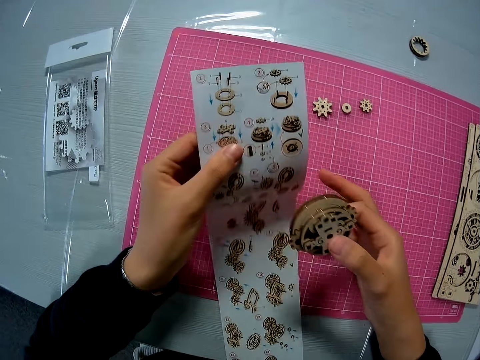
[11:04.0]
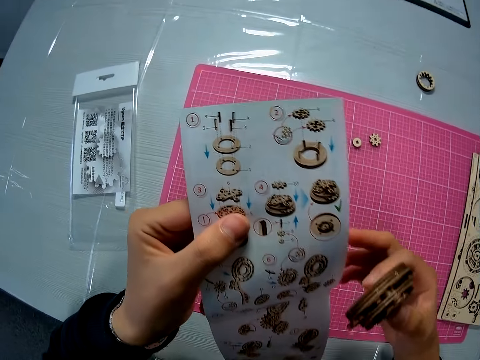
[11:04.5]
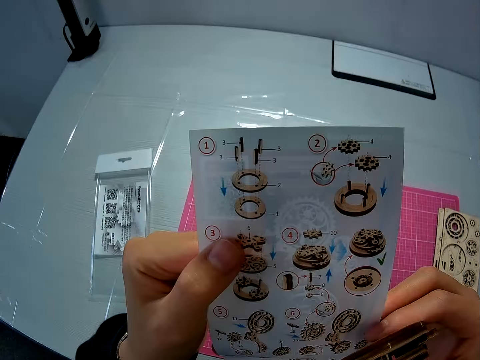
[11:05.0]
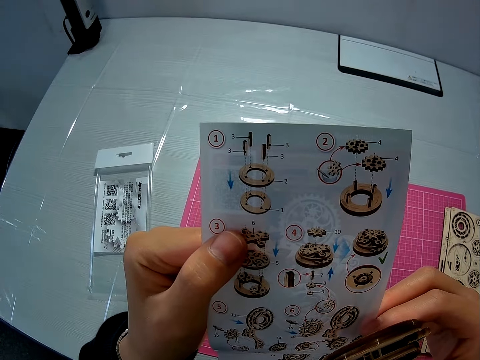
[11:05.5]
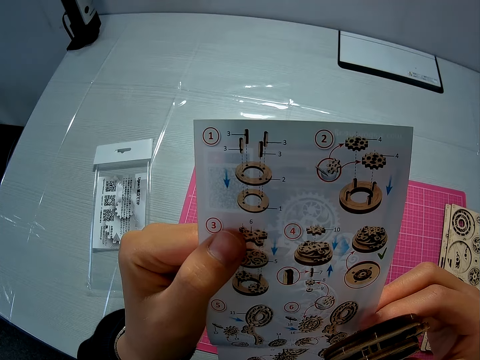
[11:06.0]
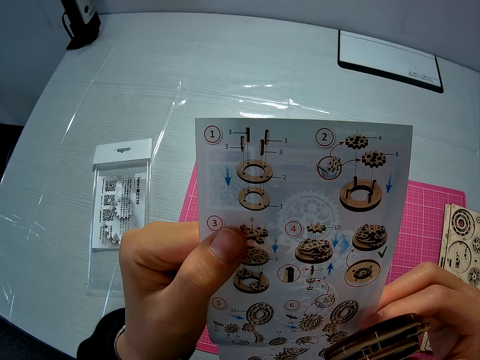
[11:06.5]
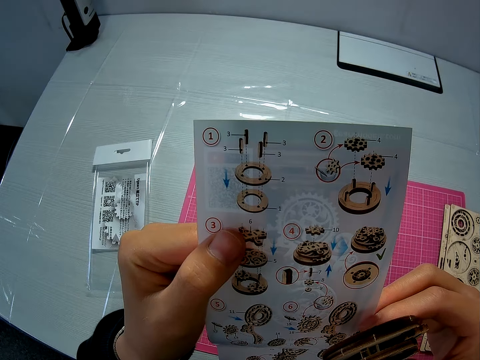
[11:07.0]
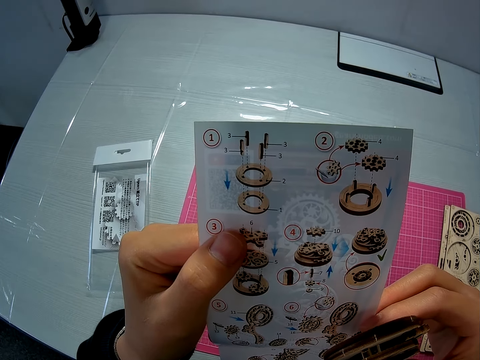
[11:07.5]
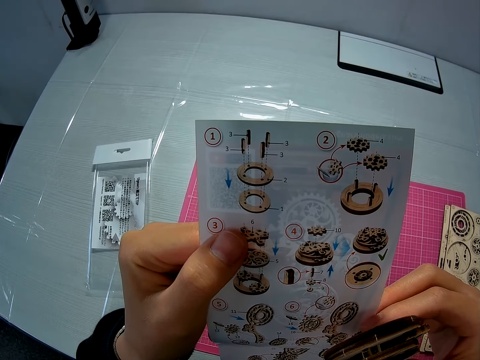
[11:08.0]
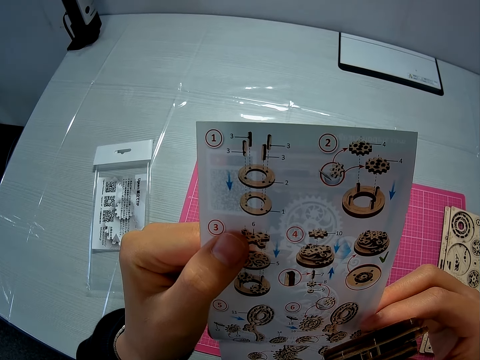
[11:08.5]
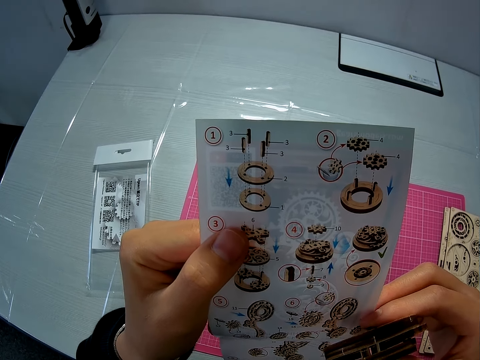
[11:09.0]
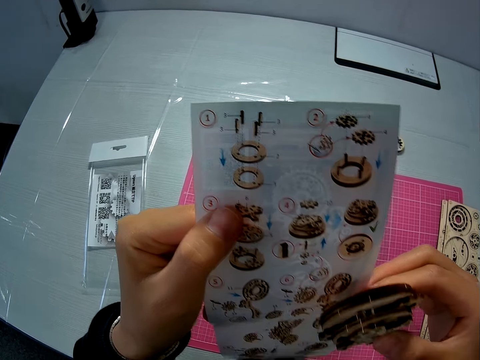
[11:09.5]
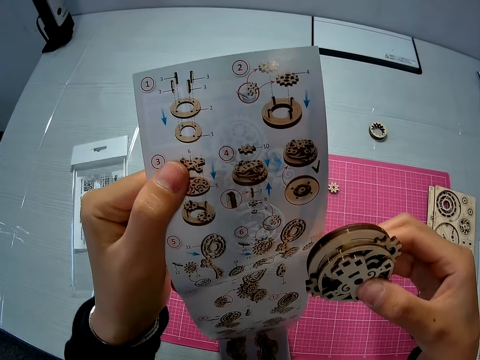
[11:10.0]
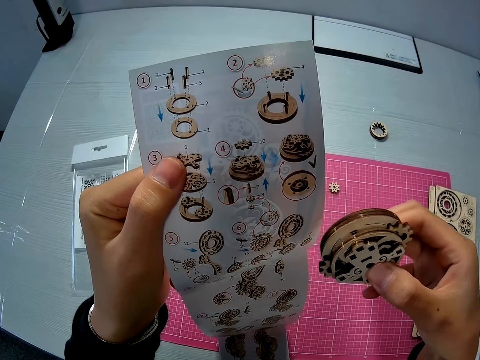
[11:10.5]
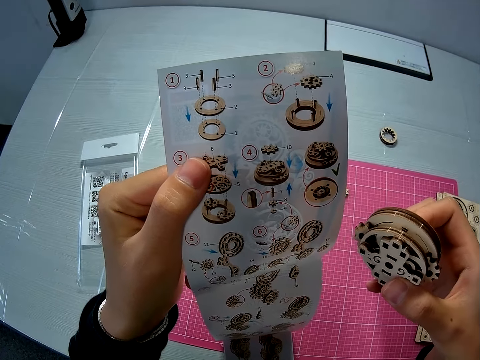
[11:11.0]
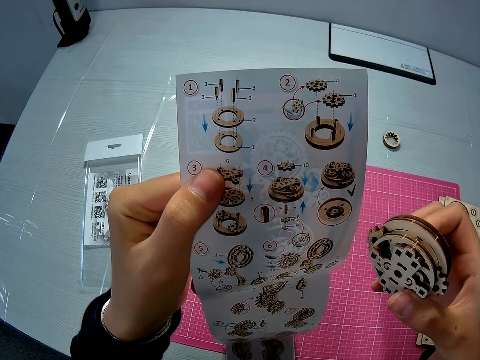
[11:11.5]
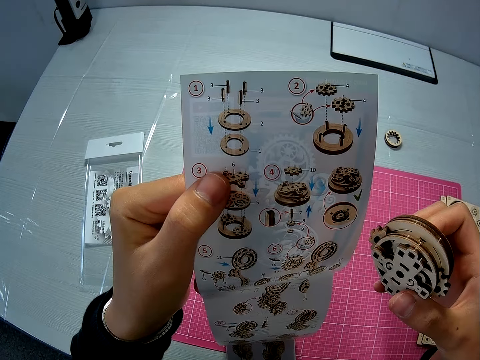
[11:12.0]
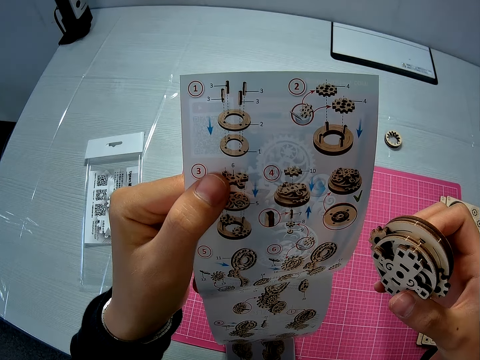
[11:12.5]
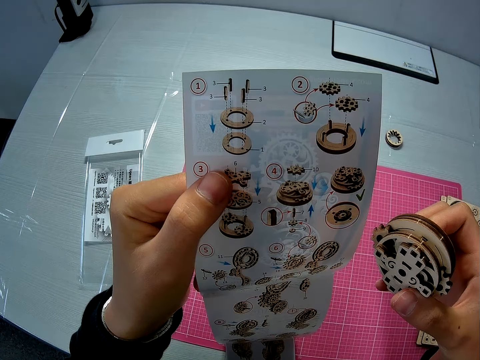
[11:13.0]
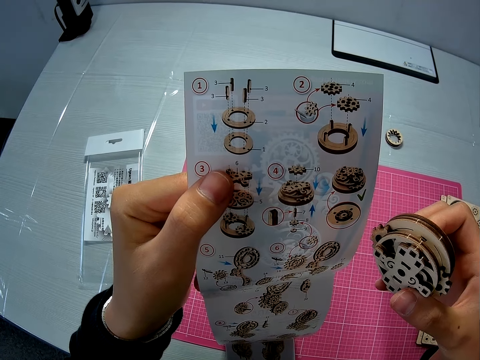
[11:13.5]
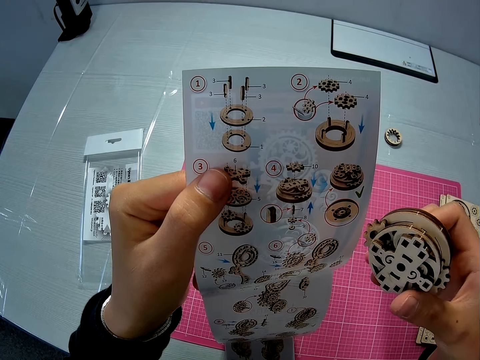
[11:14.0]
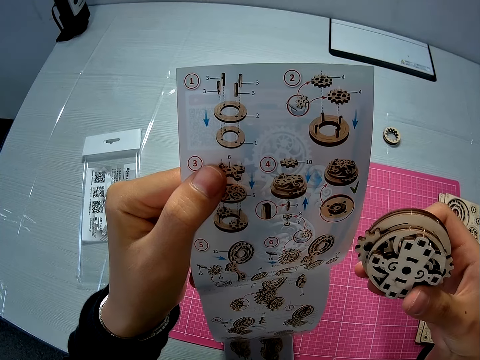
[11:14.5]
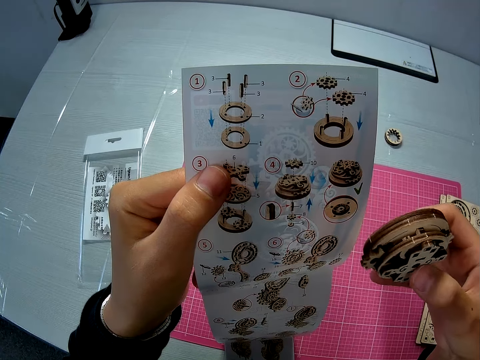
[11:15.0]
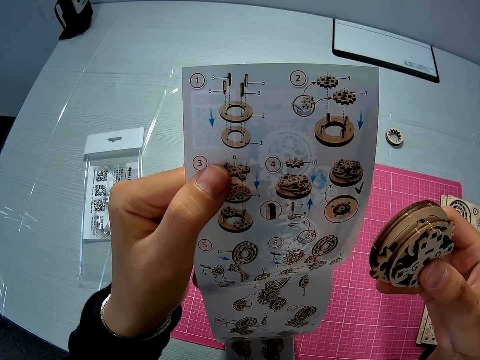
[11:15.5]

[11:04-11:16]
The camera wearer raises the instruction manual. They pick up the paper and look at the paper.

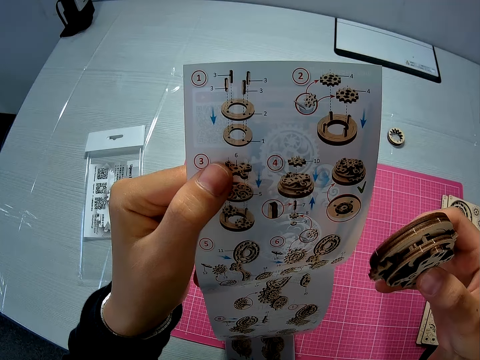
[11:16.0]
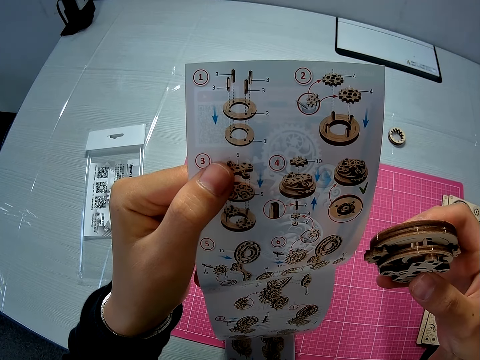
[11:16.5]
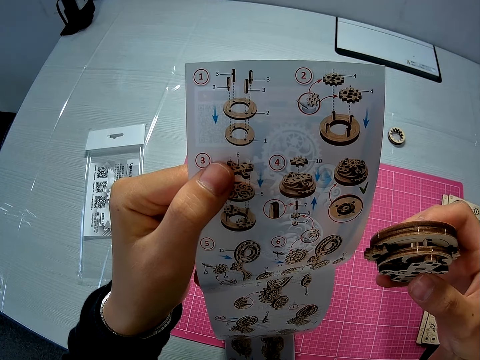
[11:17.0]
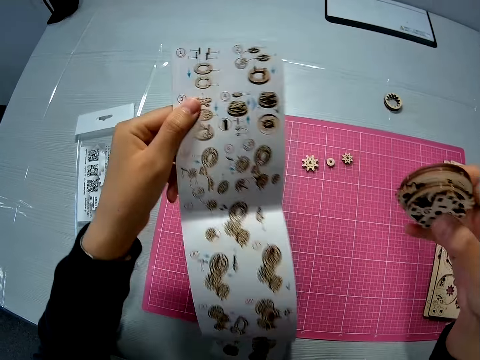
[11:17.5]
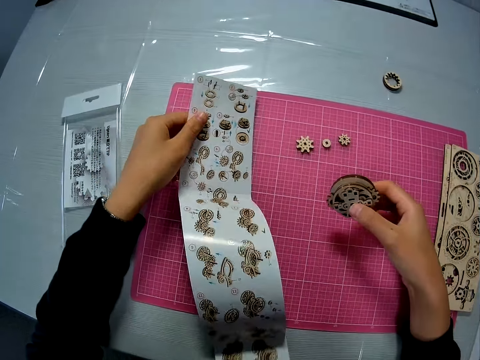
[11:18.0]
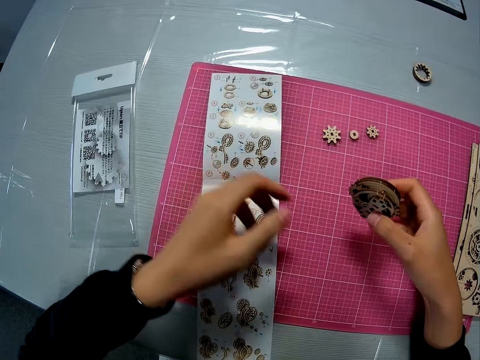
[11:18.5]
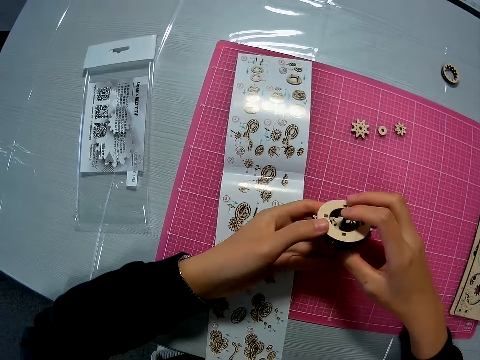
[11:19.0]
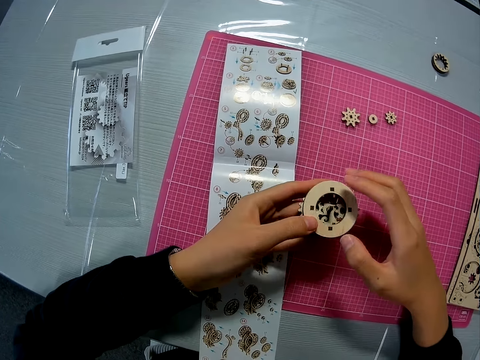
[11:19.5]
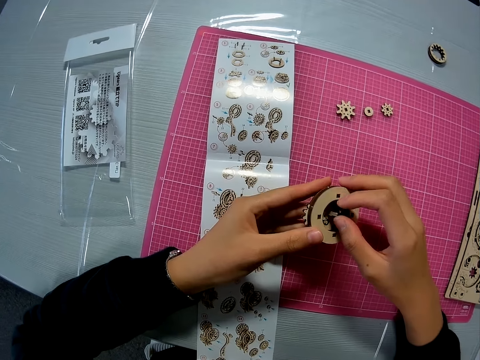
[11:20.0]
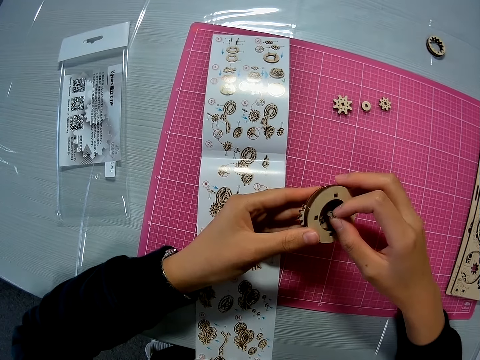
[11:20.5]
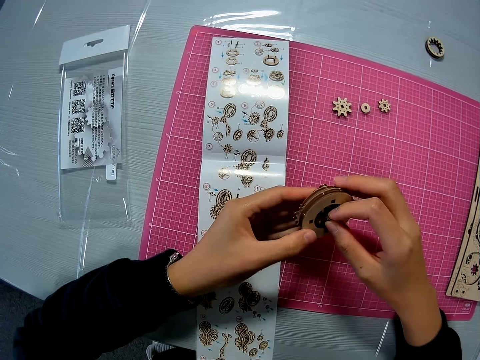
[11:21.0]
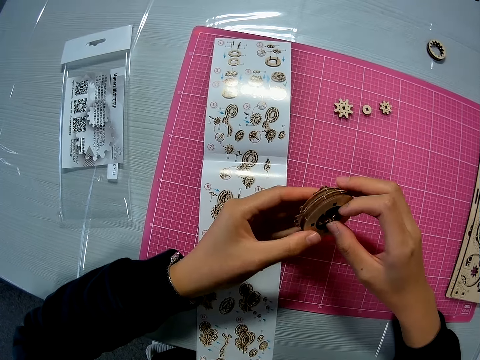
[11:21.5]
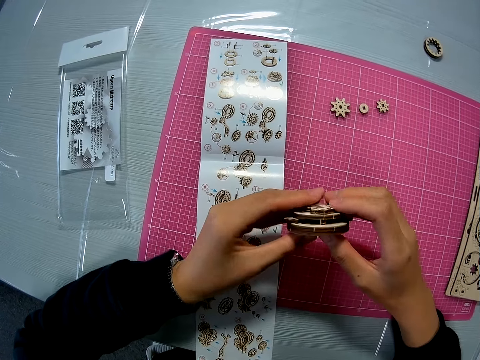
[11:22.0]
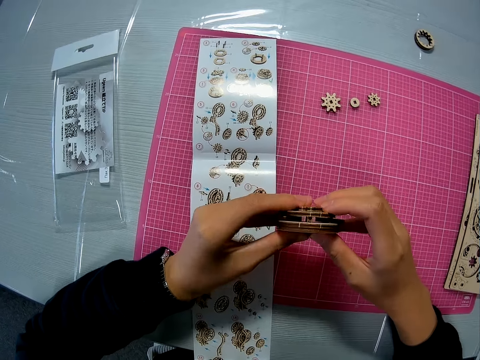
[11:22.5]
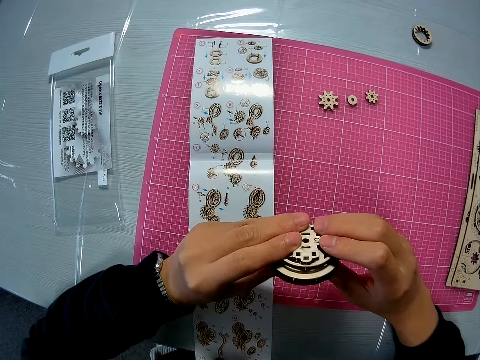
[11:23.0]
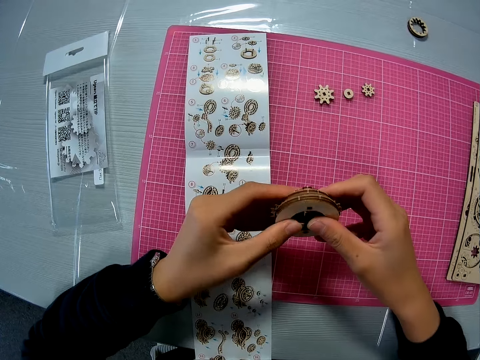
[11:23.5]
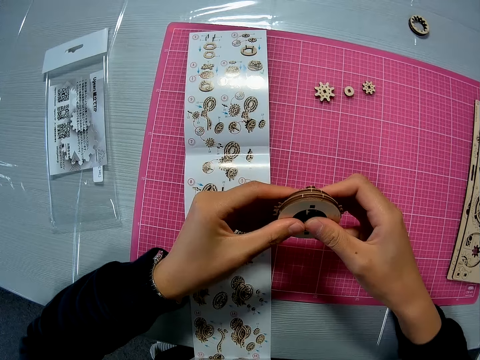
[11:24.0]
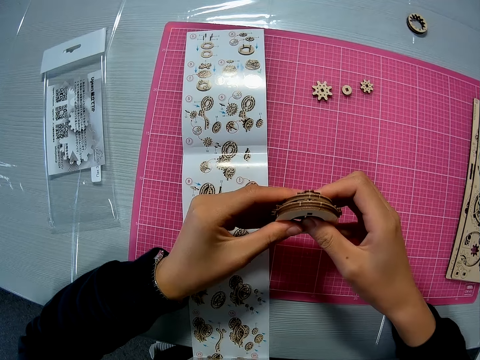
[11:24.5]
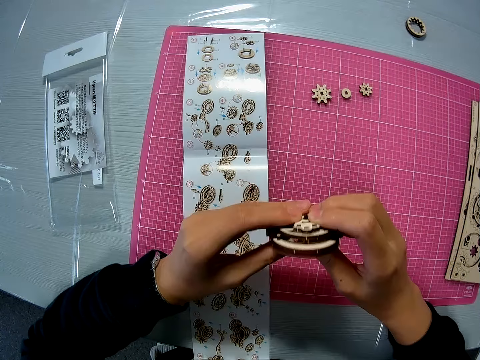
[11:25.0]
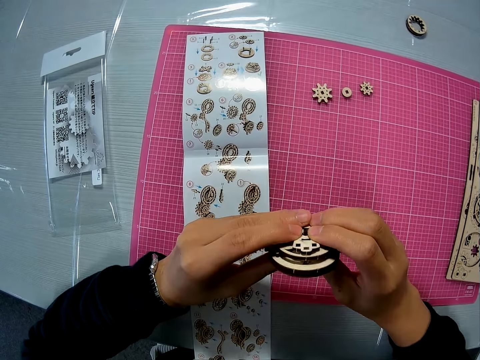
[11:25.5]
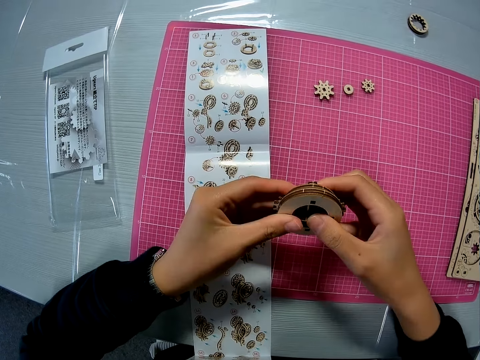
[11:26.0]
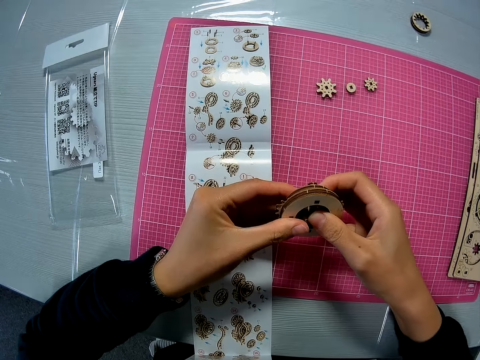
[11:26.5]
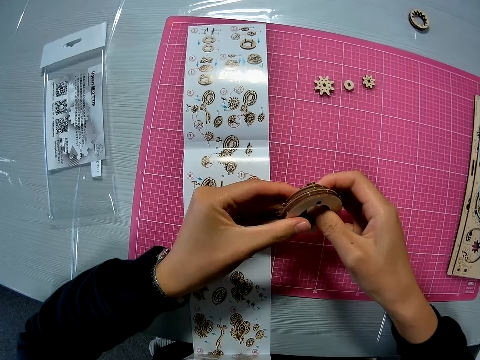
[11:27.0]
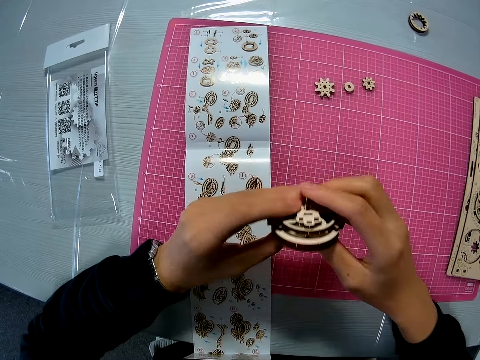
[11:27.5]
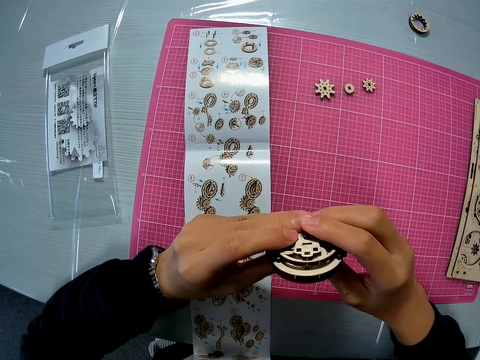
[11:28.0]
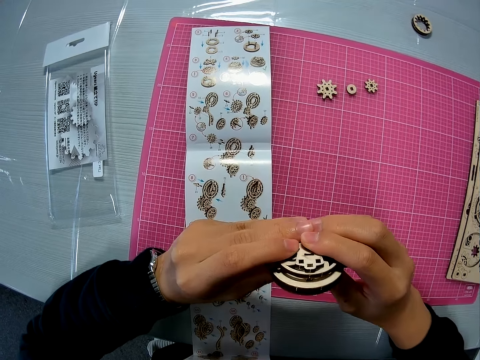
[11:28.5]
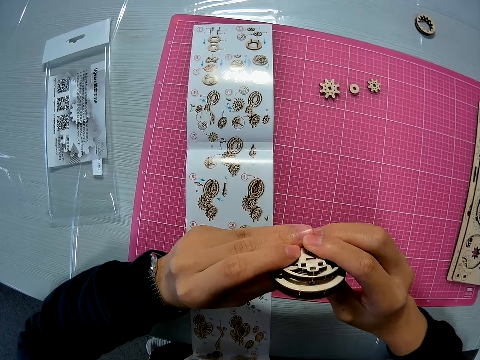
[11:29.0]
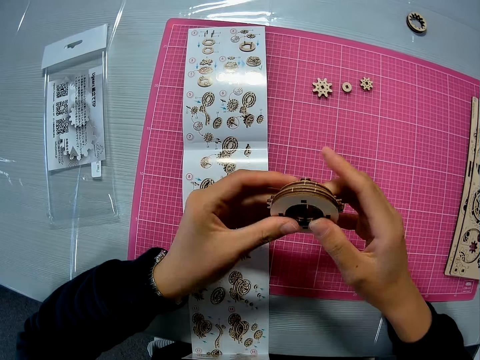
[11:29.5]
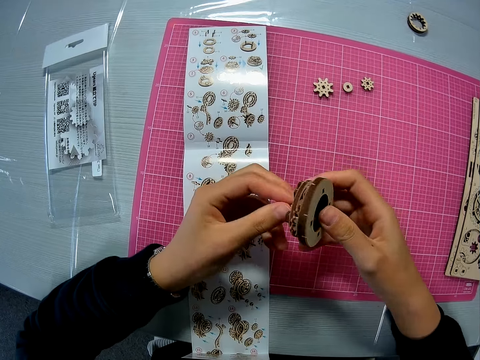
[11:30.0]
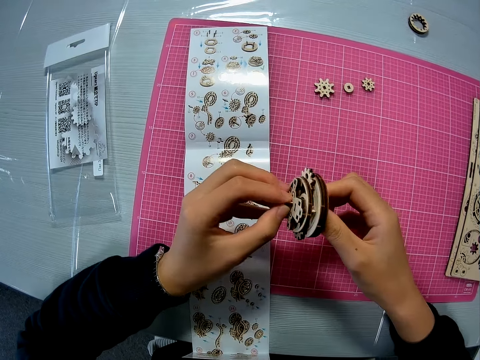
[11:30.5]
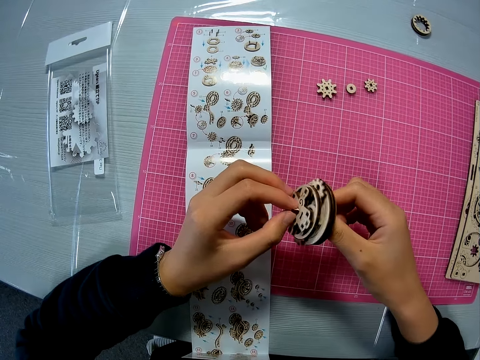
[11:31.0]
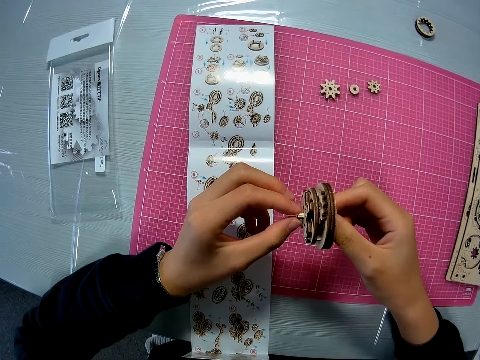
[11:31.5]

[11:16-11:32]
The camera wearer drops the instruction manual on the pink sheet. They set the puzzle piece together with the mechanical model. They hold the layshaft with the other hand, hold the layshaft with both hands, and press the layshaft against the model piece.
